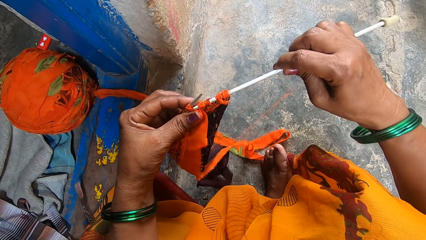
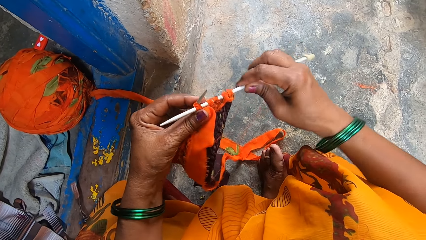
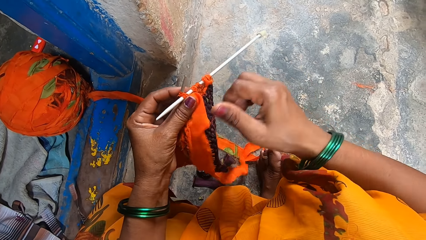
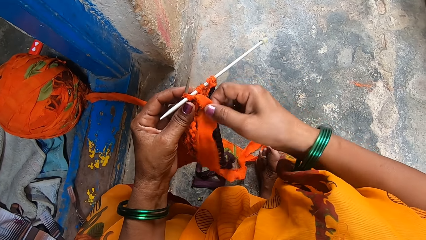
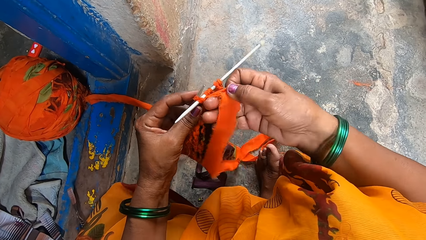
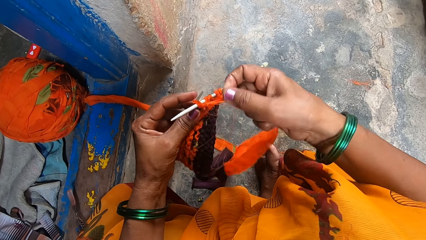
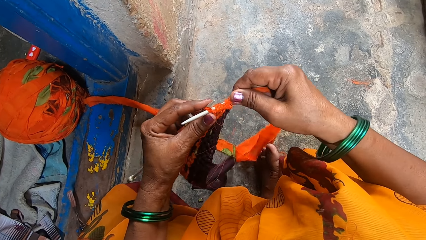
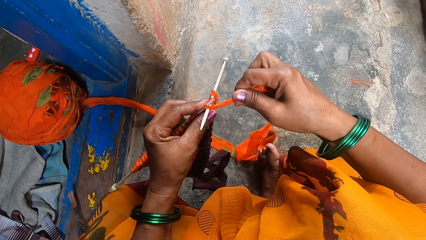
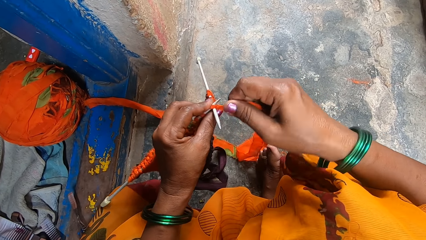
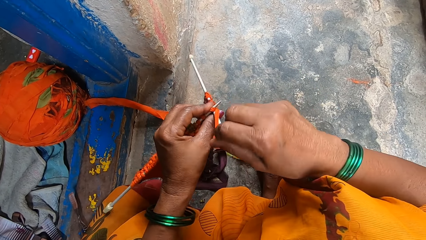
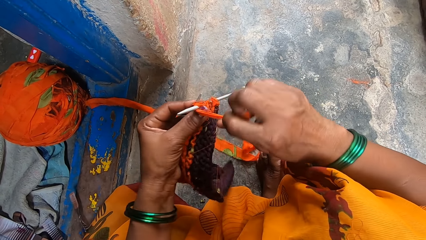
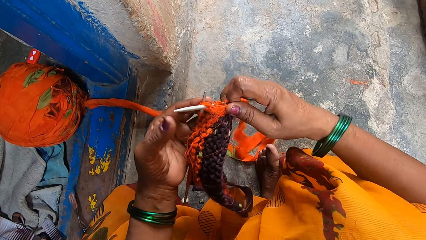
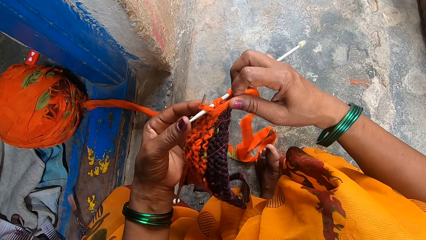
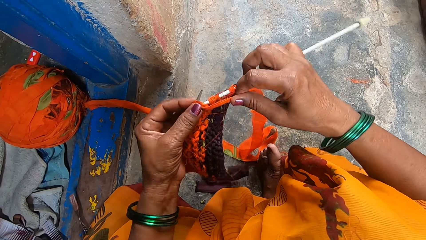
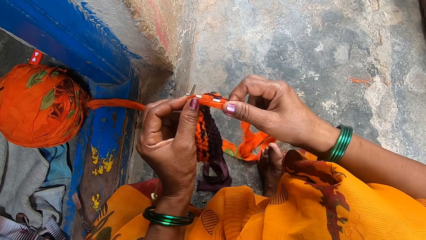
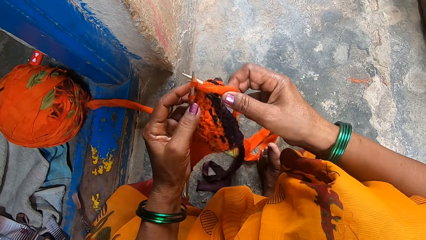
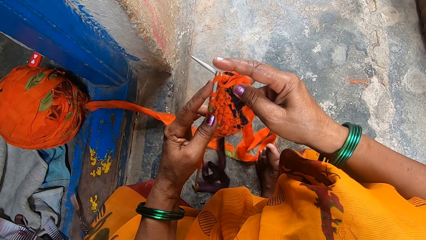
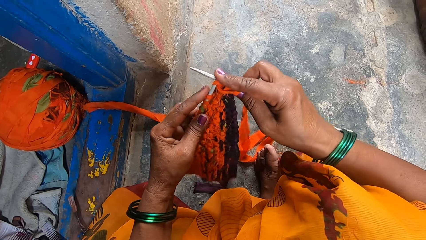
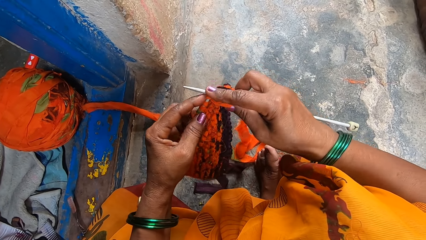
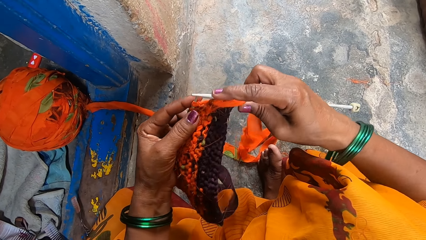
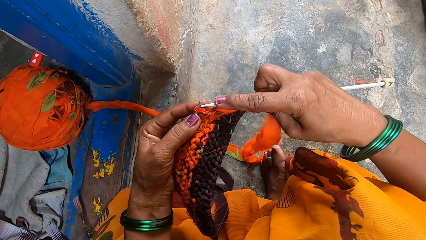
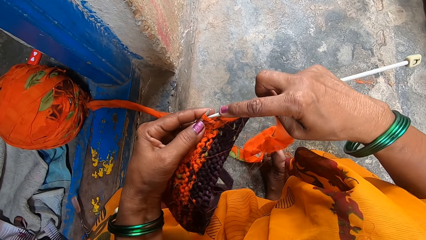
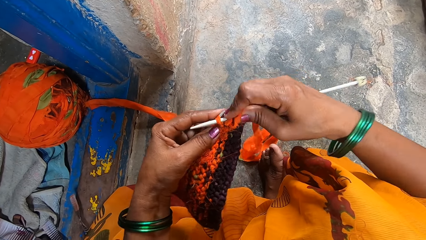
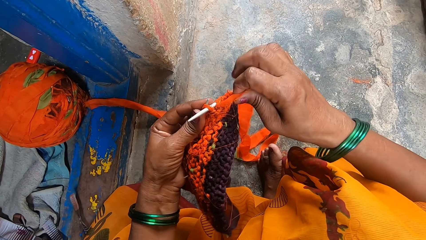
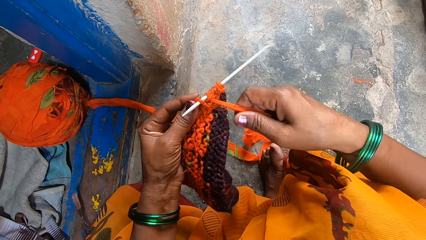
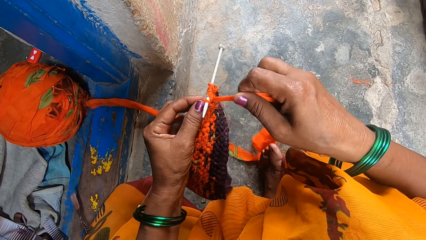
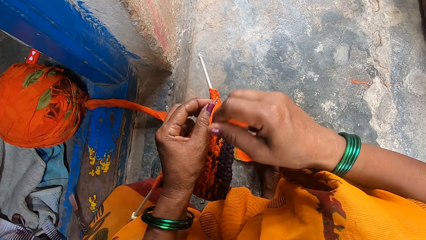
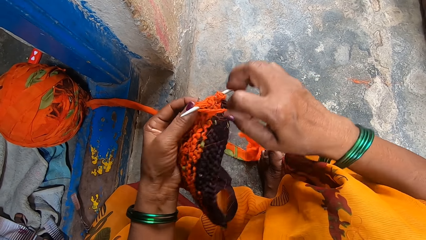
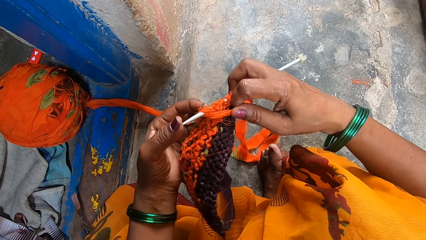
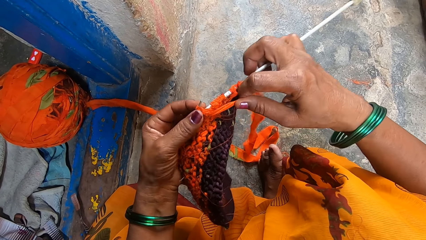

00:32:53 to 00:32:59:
The camera wearer weaves a fabric.

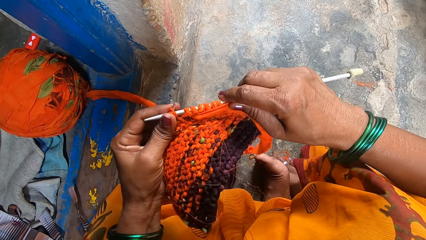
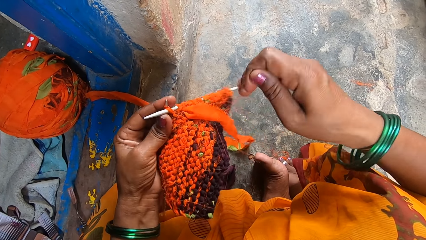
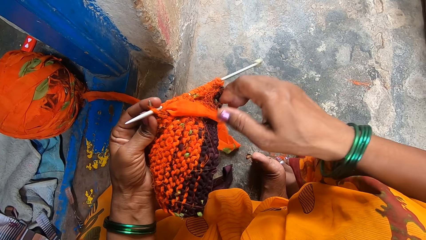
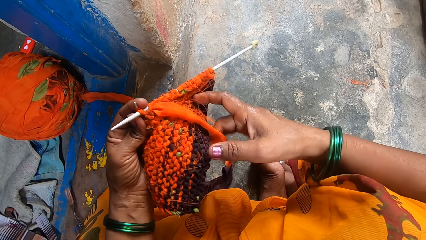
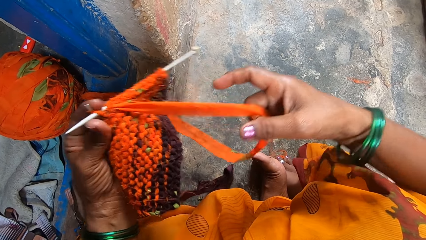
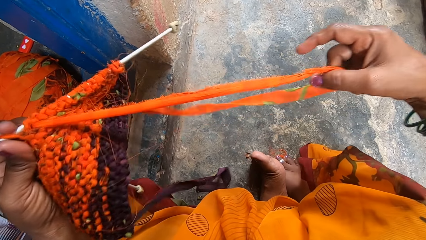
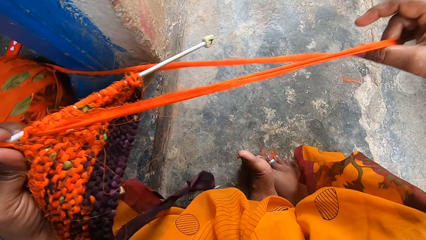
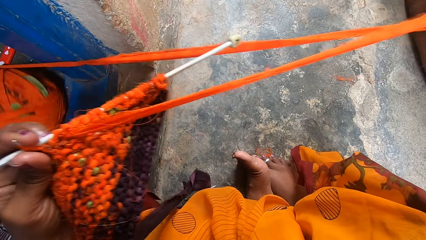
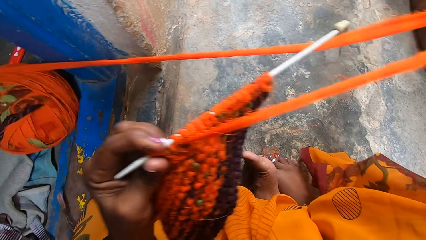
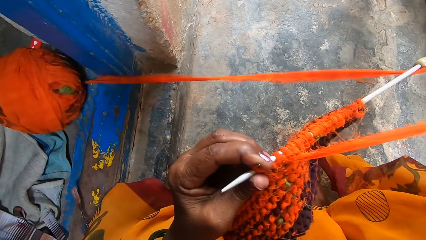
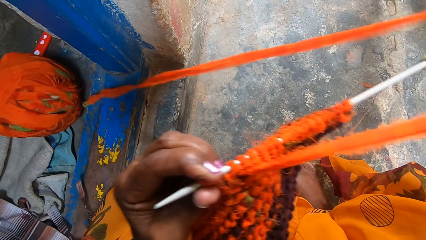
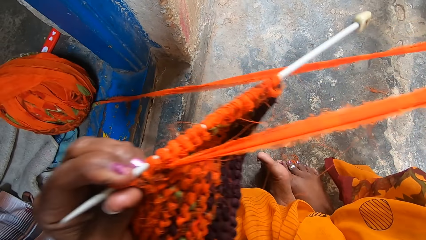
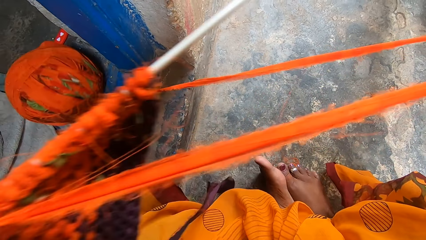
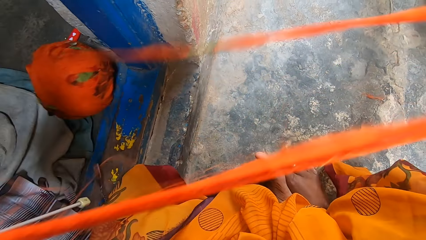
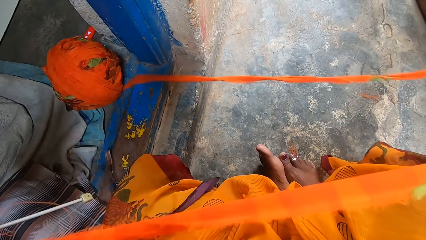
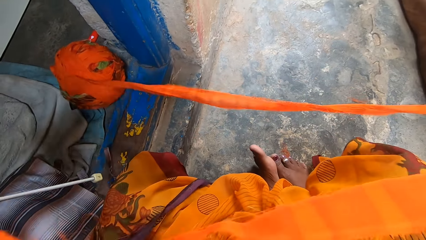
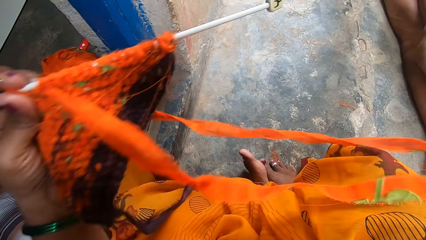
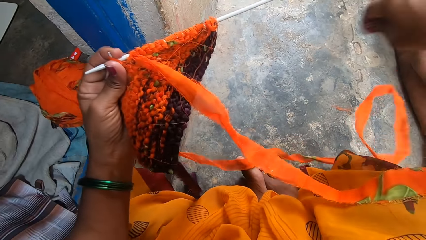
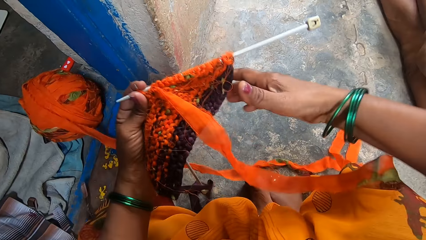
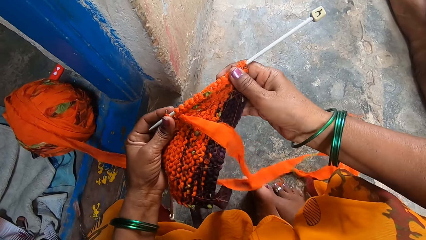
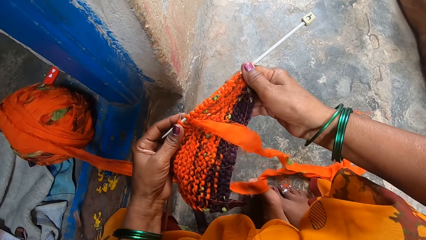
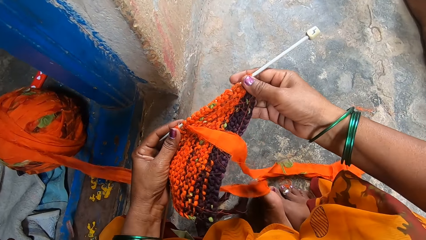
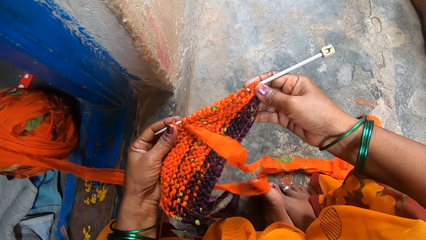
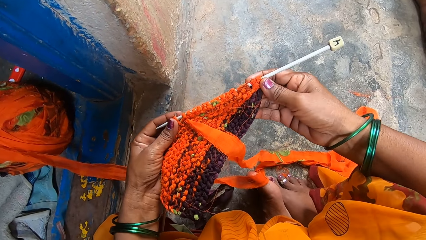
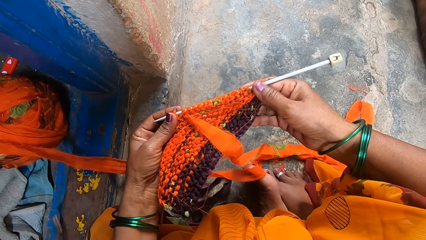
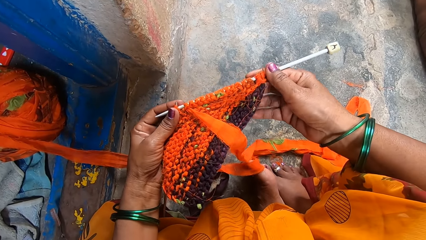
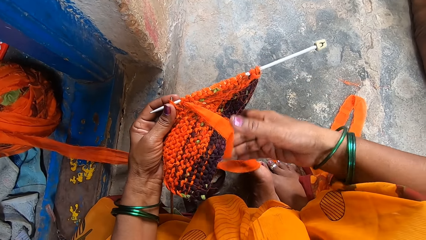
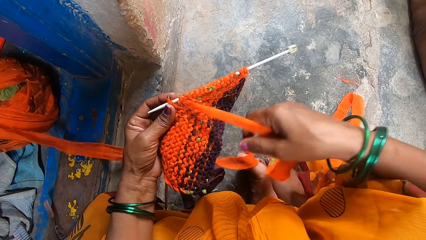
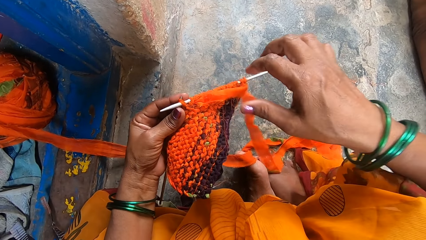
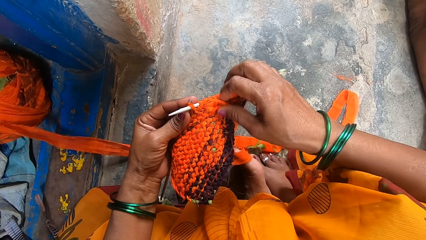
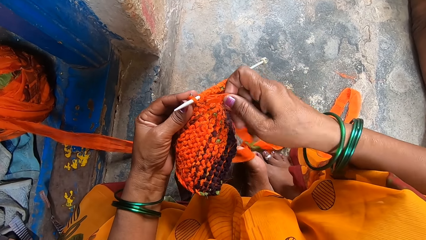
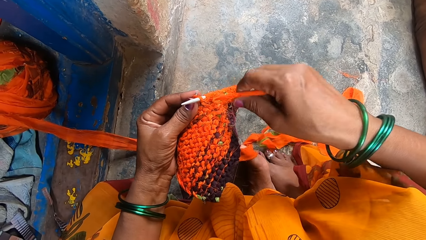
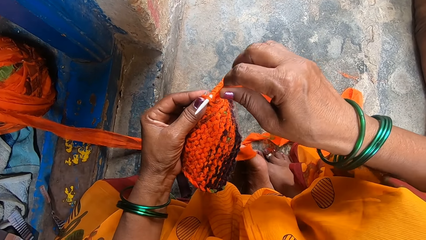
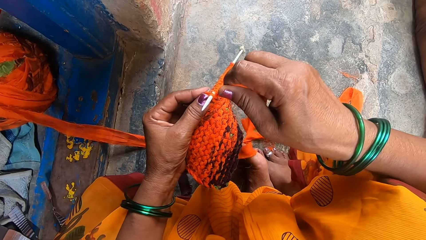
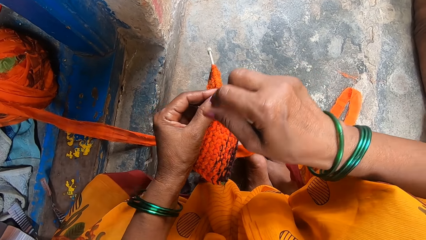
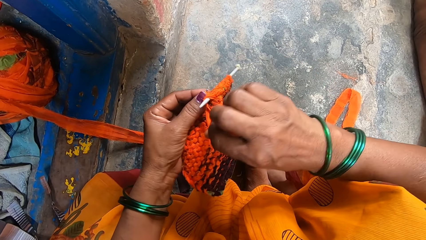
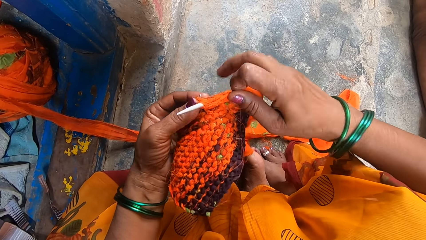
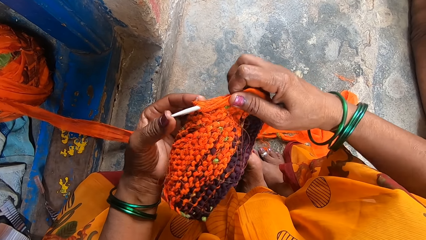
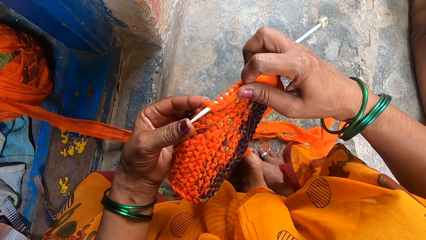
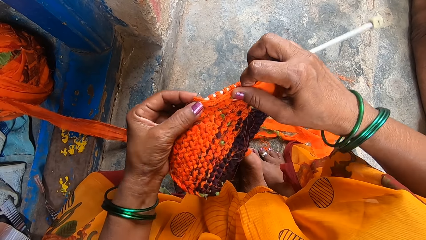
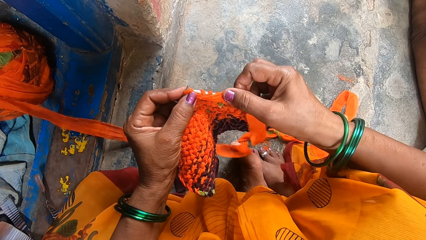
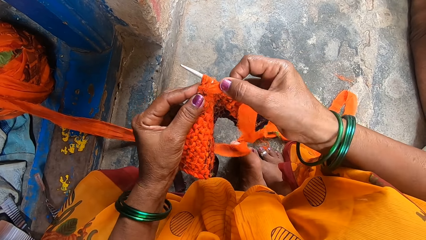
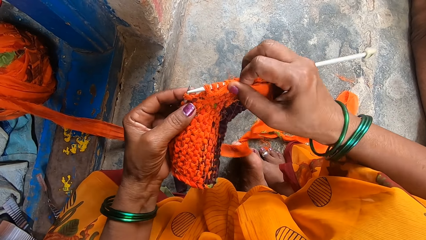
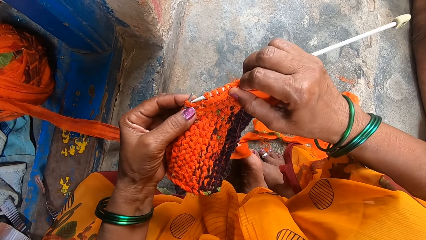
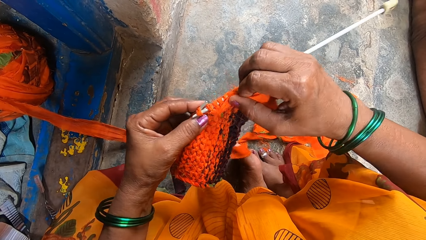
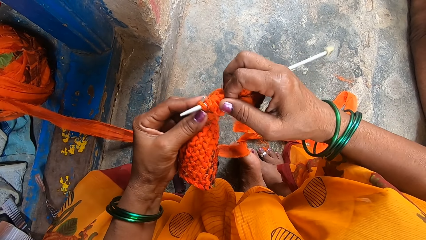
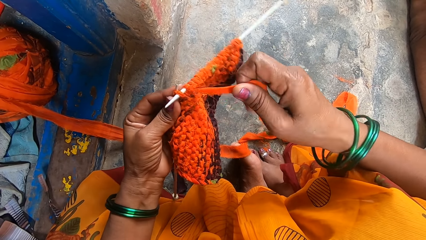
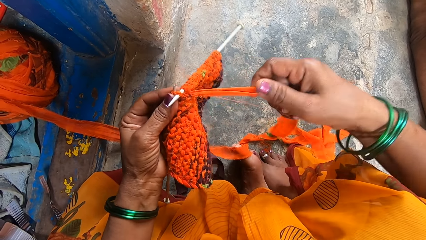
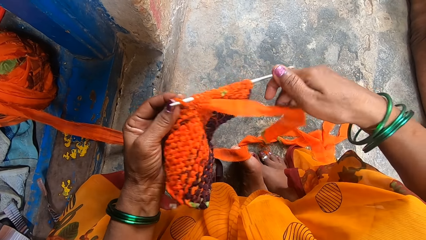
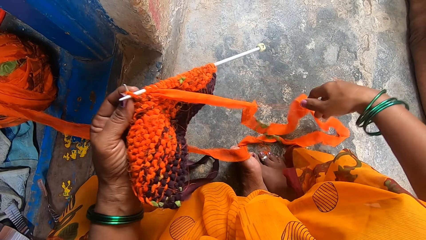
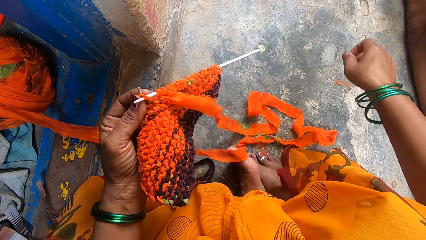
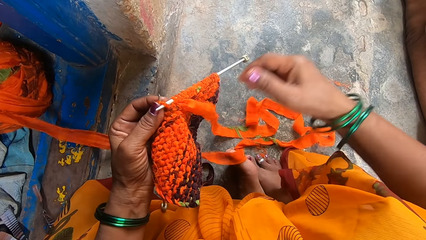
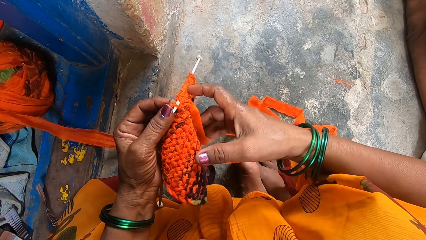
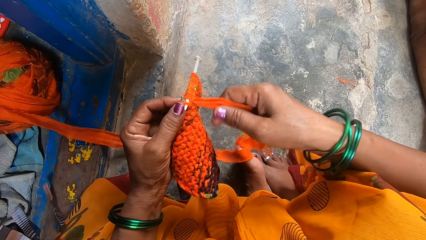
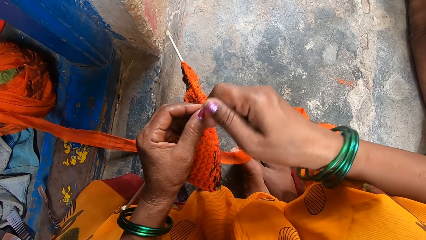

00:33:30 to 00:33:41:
The camera wearer pulls a thread. They weave a fabric. They touch the fabric. They weave the fabric. They drop the thread on the floor.
